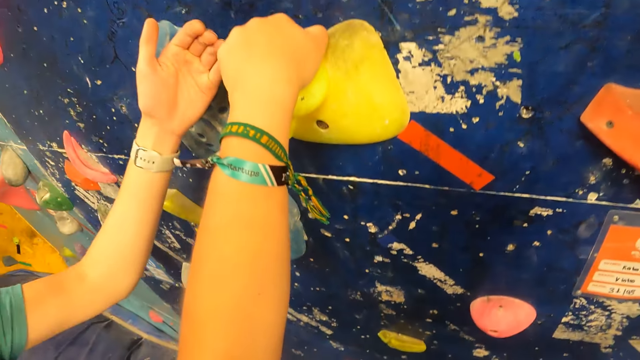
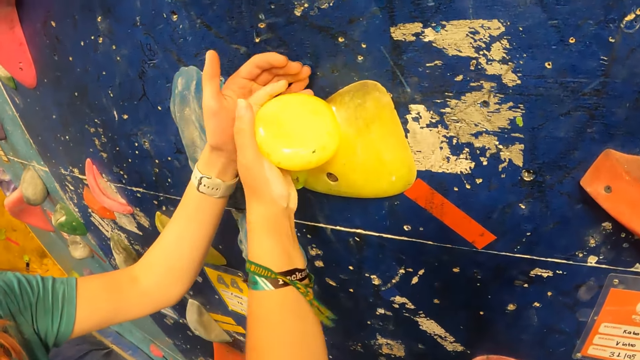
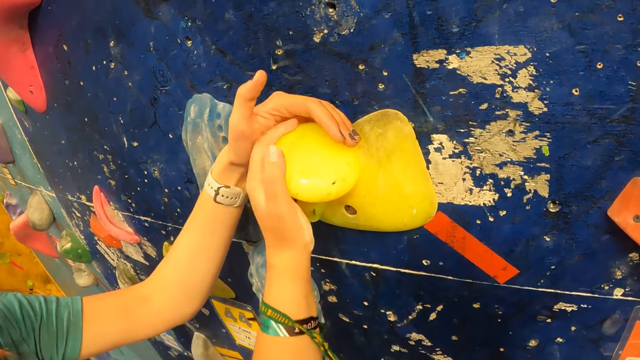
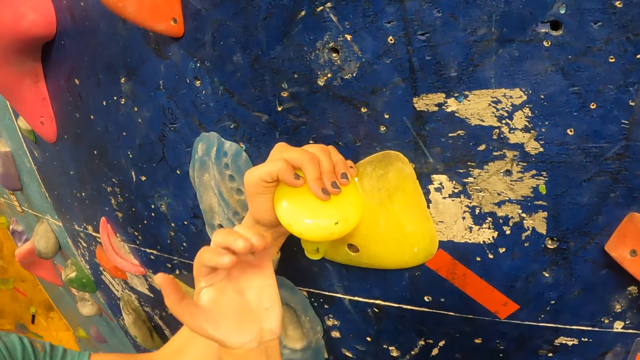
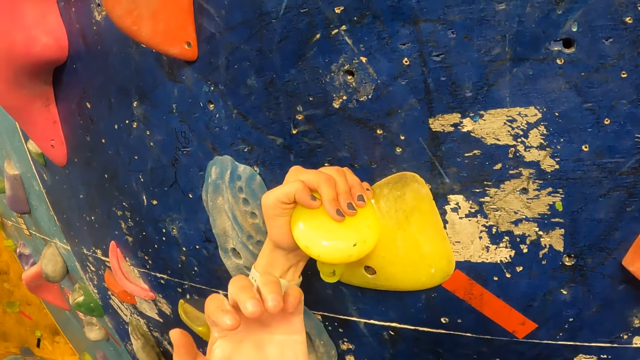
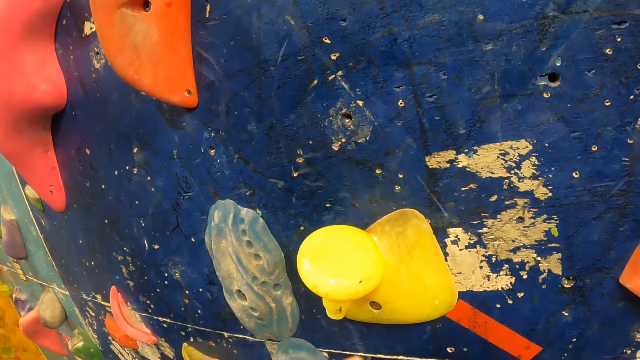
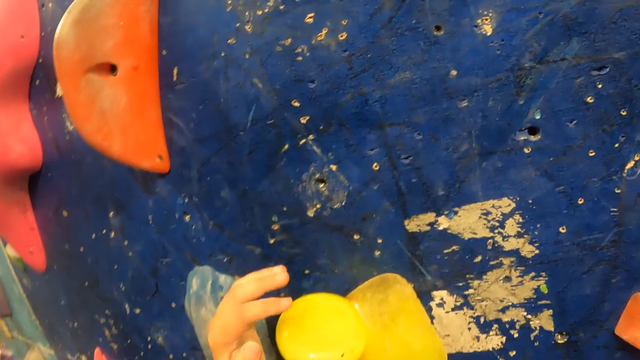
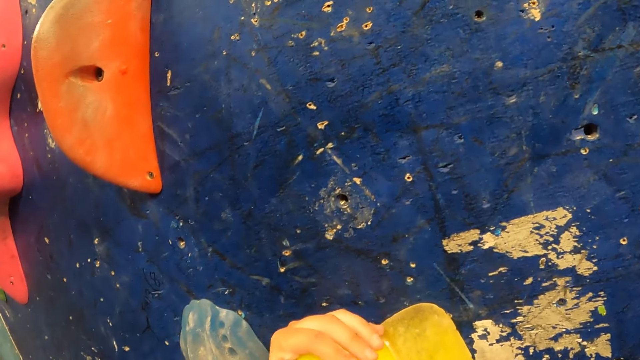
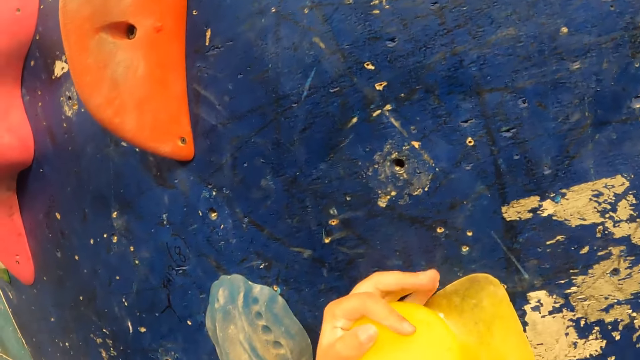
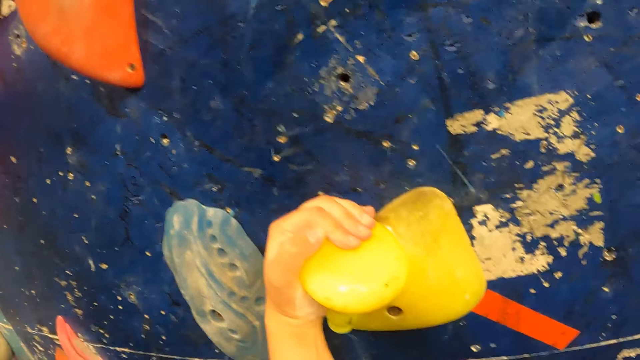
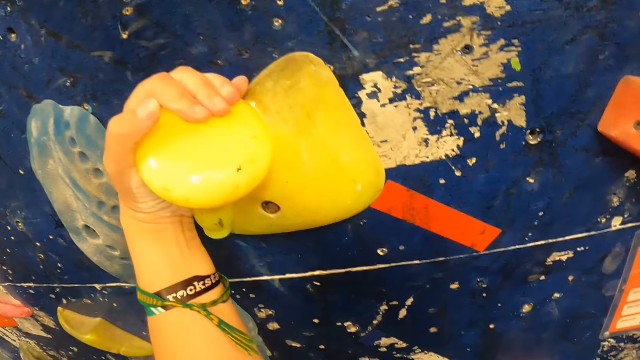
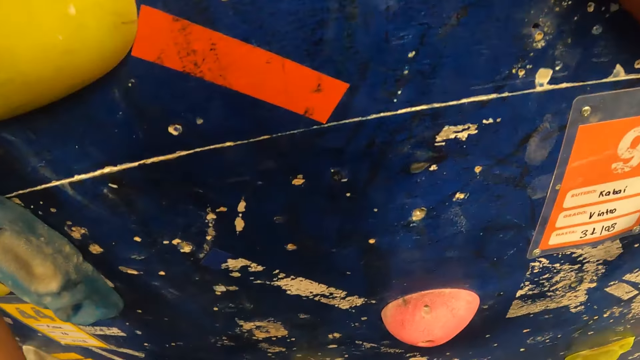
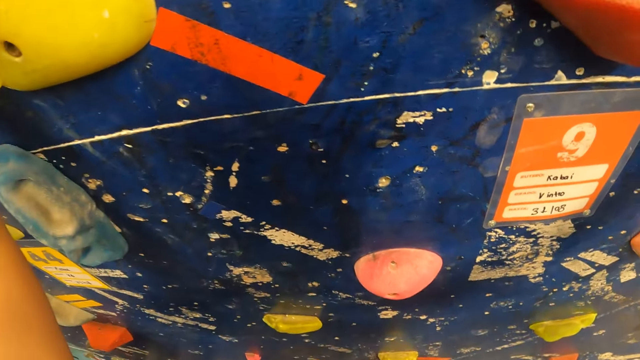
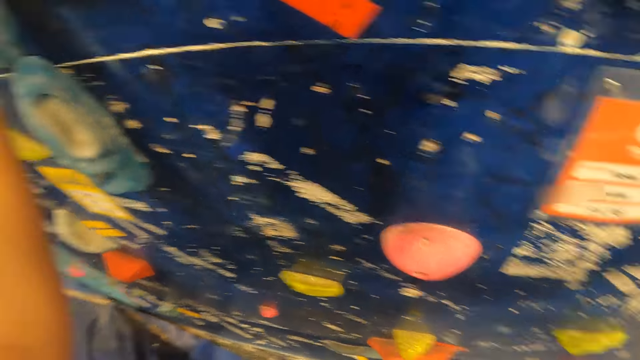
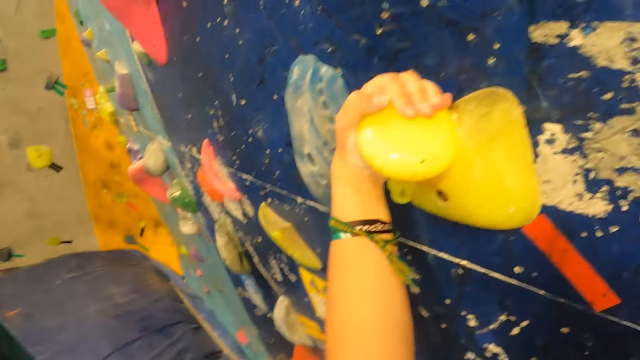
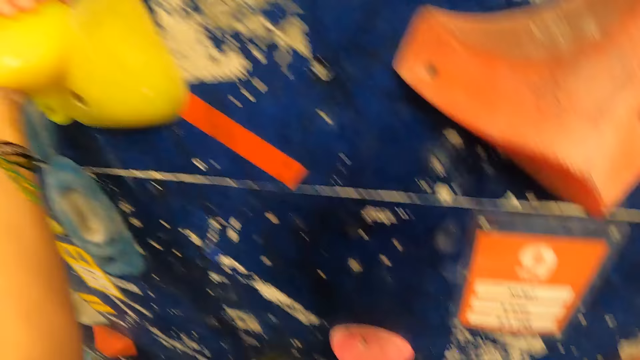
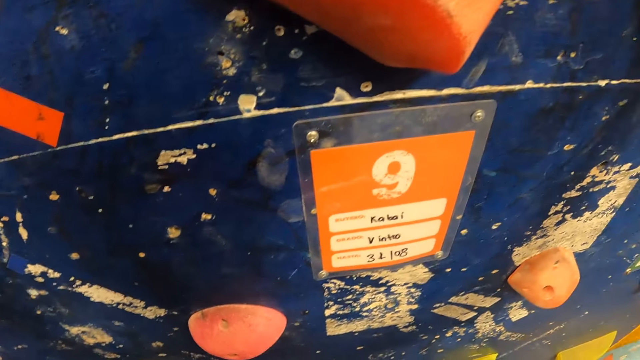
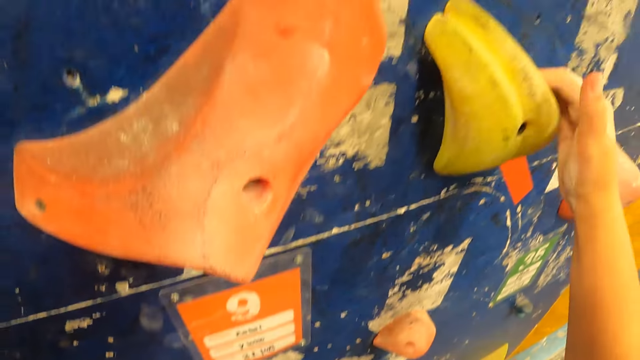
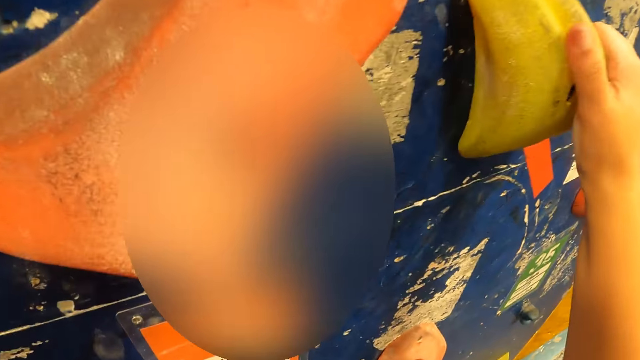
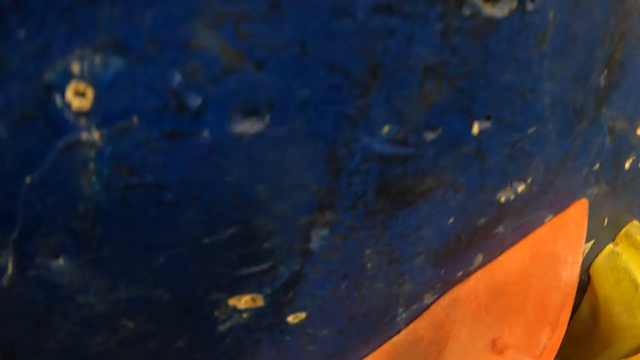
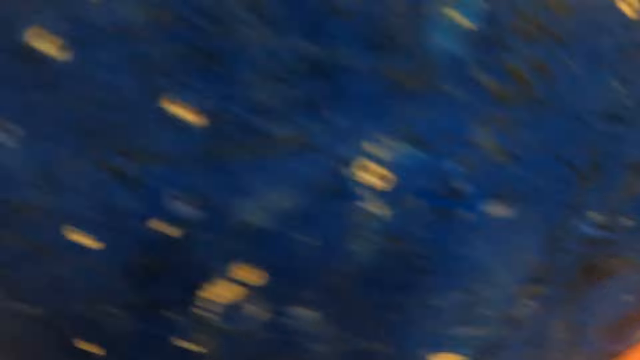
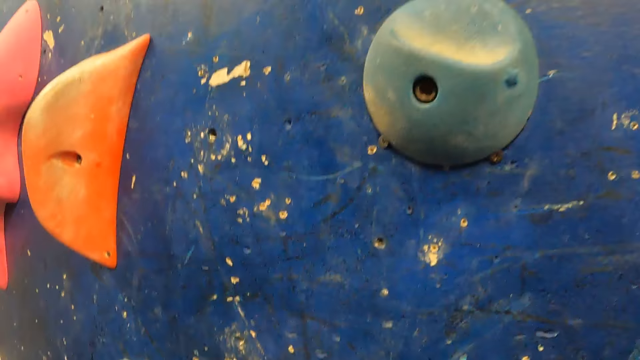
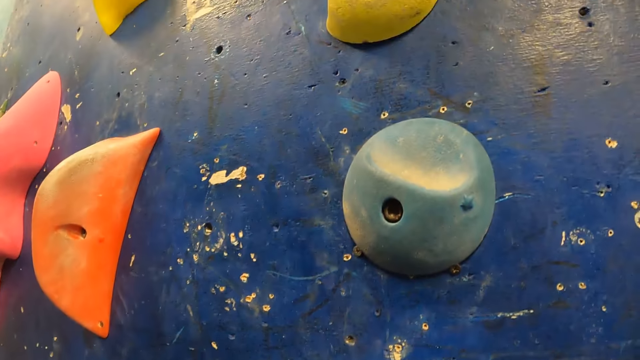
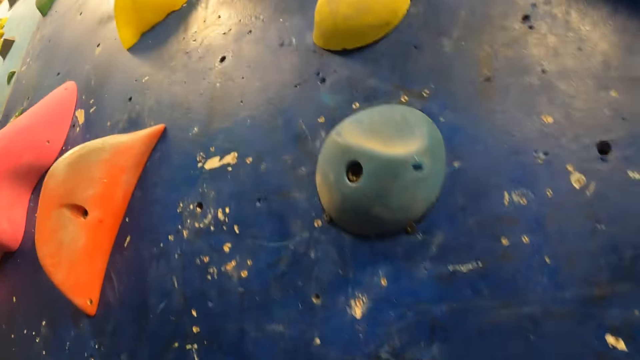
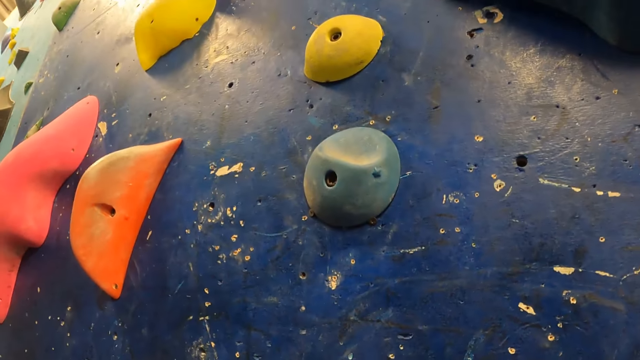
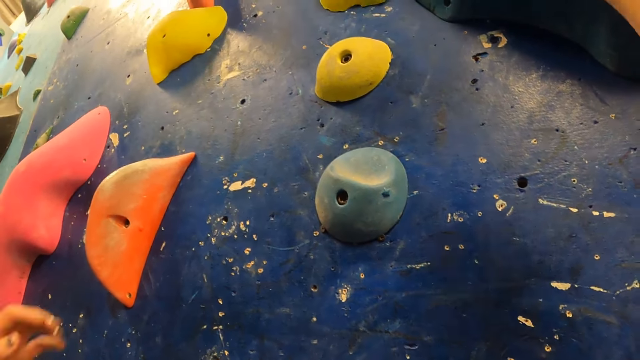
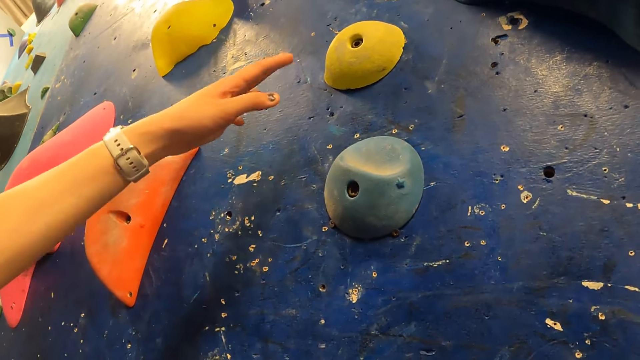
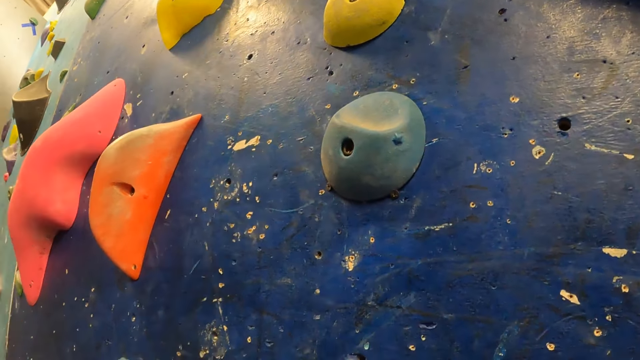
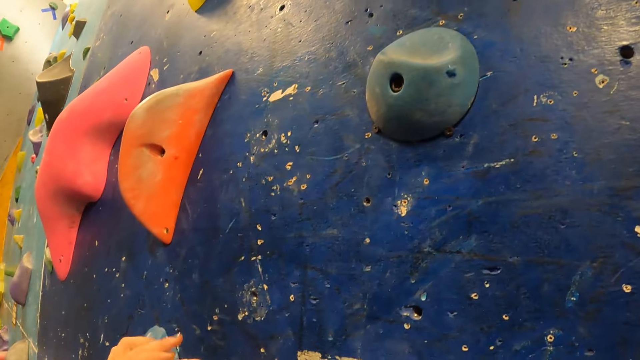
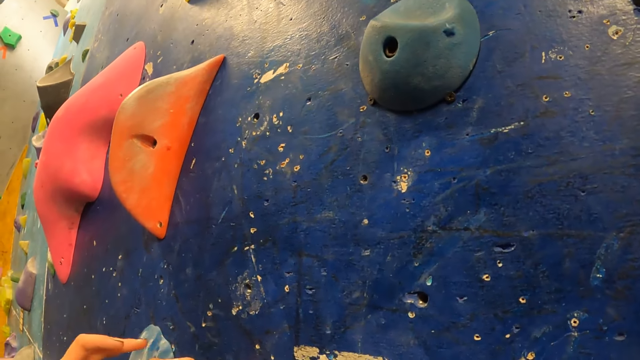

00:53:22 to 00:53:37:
A woman demonstrates to the camera wearer with her left hand on a climbing hold. The woman holds a wall hold with a hand. The camera wearer climbs the climbing wall with both hands. They look at the climbing wall. They hold a wall hold with a hand. They look at the climbing wall. The woman demonstrates to the camera wearer with her left hand. The woman moves a hand.

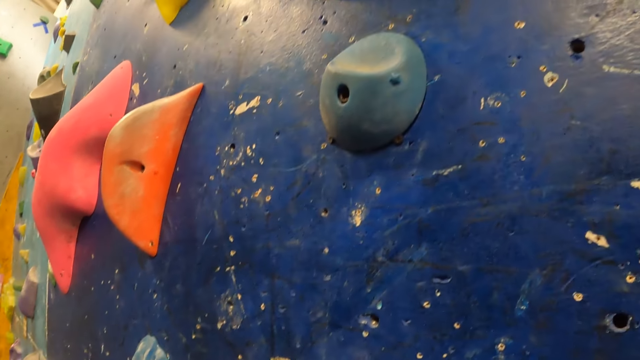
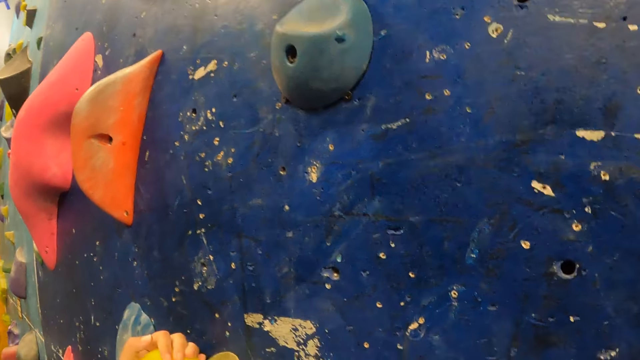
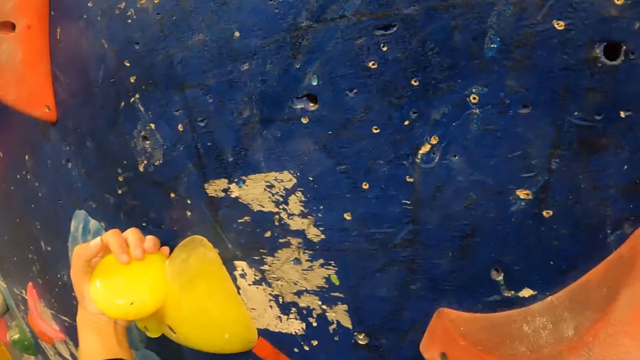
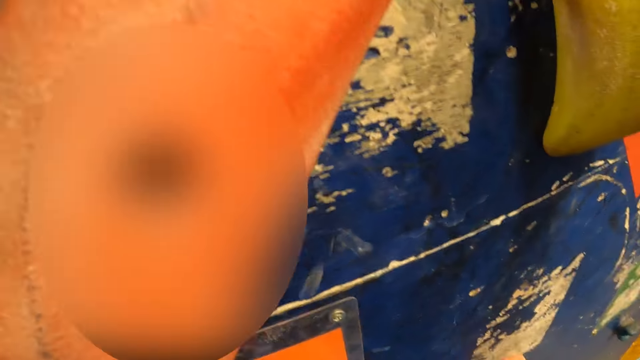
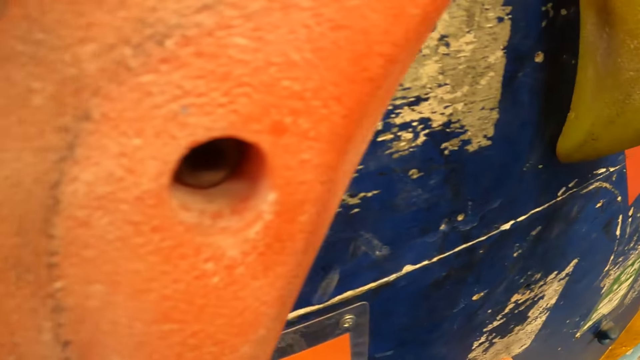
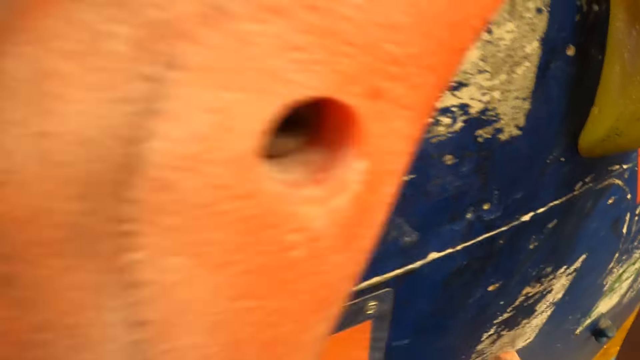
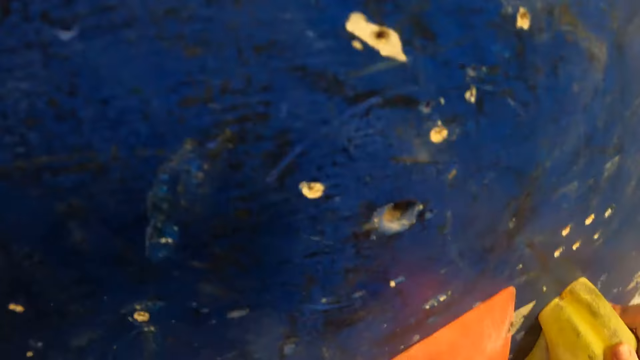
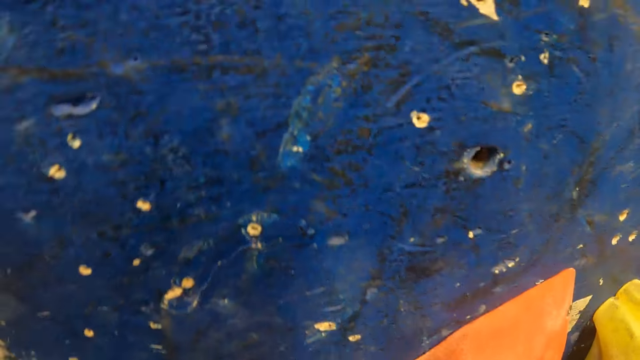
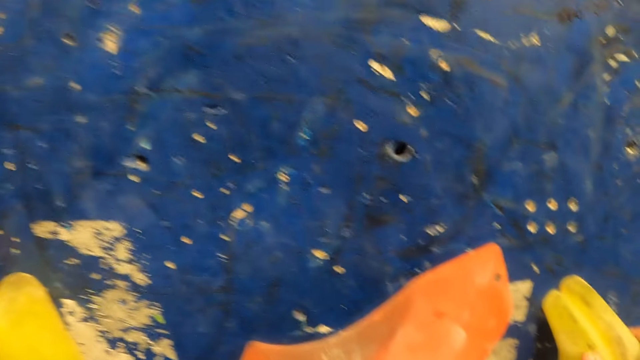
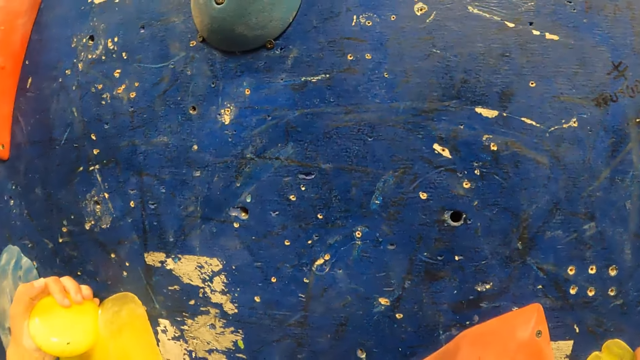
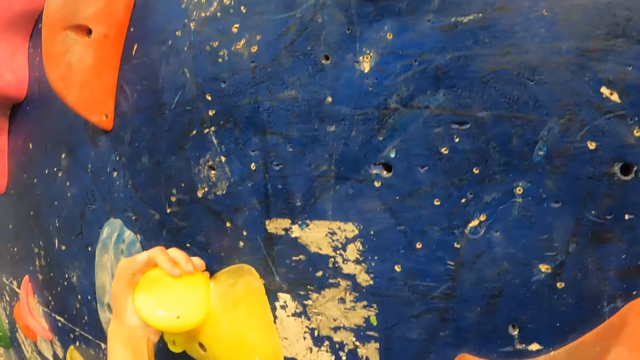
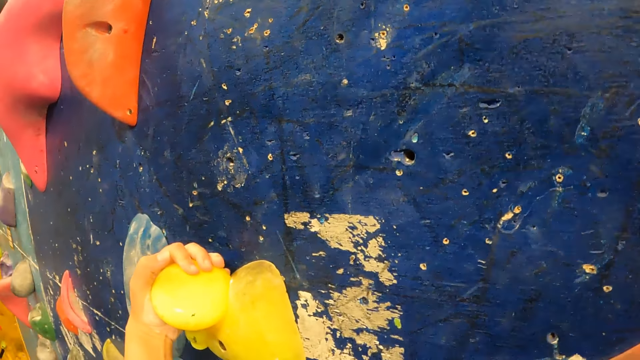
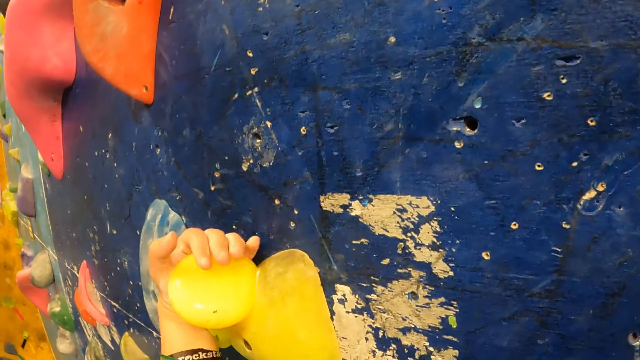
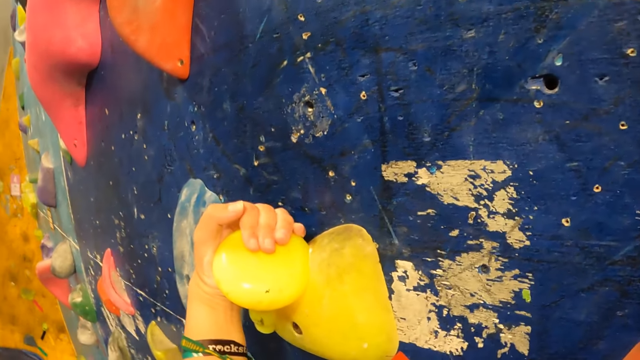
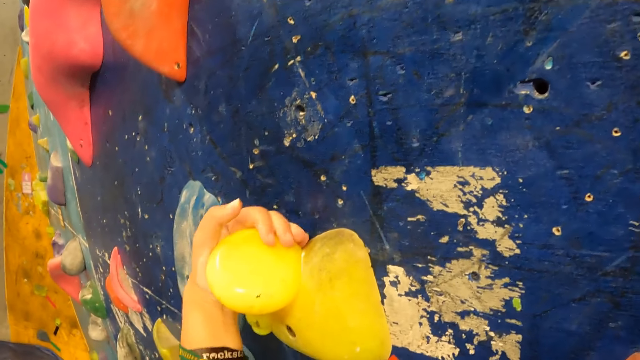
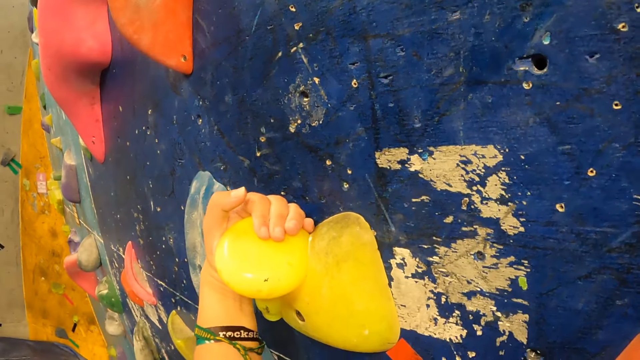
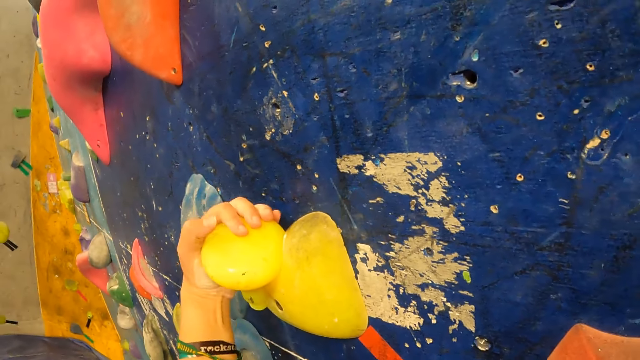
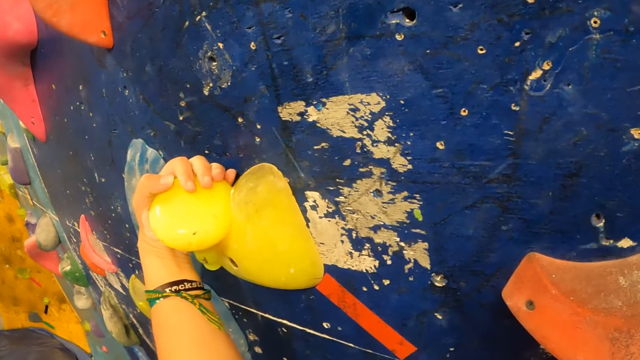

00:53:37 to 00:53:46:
The camera wearer looks at the climbing wall.
